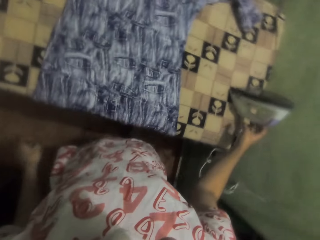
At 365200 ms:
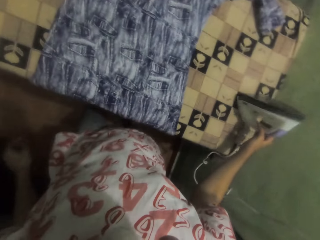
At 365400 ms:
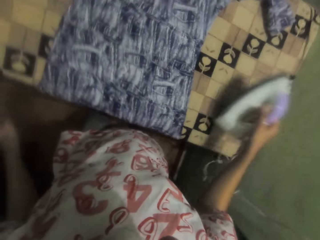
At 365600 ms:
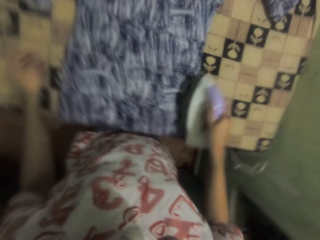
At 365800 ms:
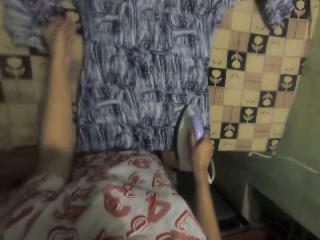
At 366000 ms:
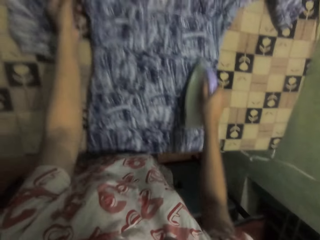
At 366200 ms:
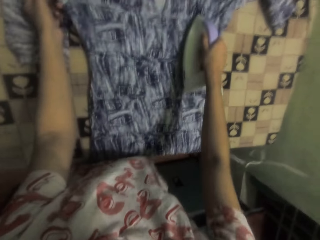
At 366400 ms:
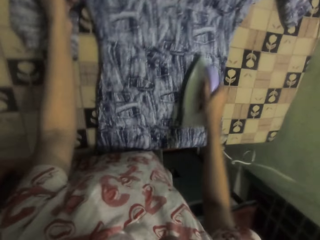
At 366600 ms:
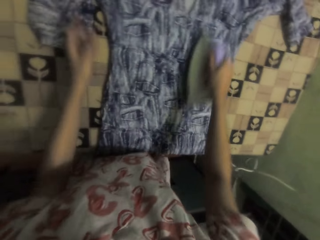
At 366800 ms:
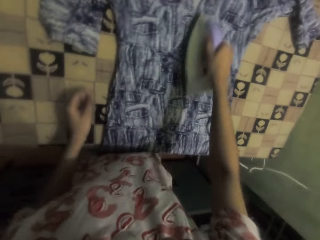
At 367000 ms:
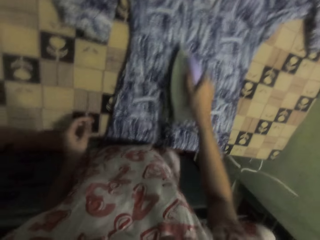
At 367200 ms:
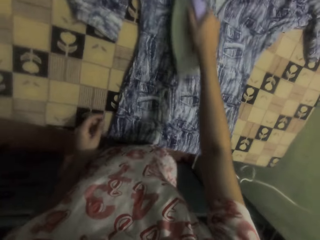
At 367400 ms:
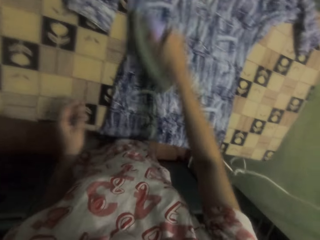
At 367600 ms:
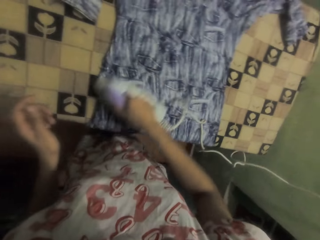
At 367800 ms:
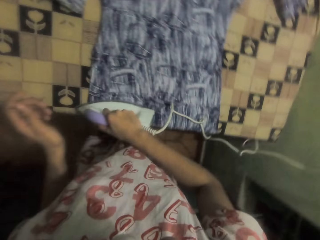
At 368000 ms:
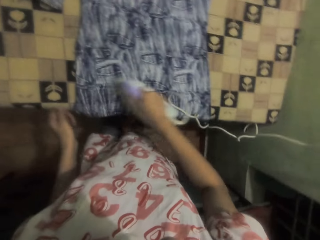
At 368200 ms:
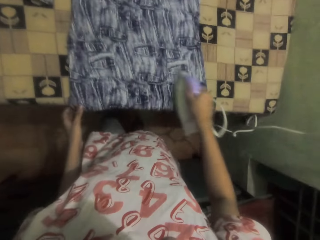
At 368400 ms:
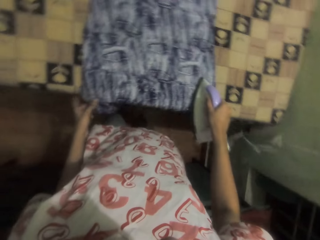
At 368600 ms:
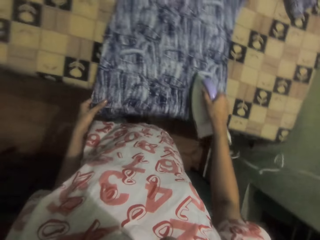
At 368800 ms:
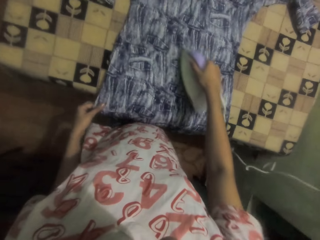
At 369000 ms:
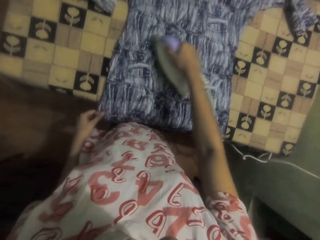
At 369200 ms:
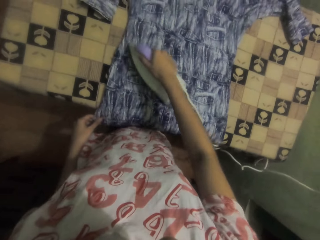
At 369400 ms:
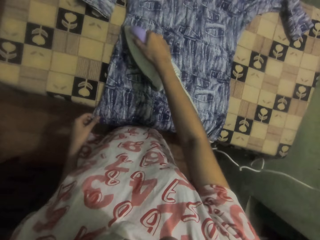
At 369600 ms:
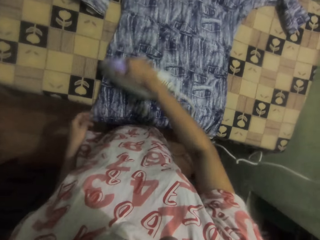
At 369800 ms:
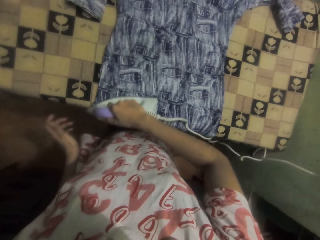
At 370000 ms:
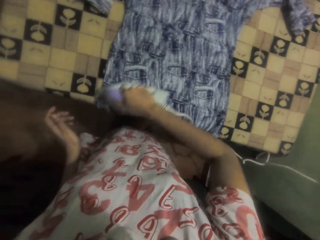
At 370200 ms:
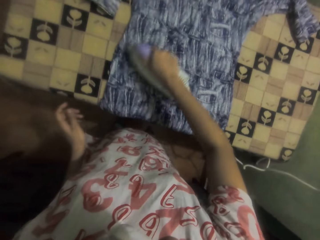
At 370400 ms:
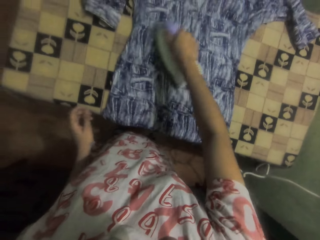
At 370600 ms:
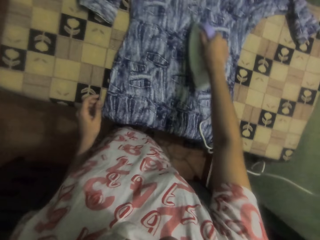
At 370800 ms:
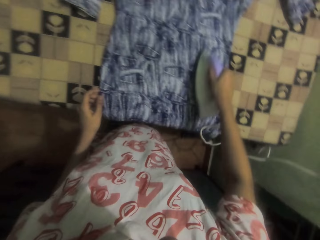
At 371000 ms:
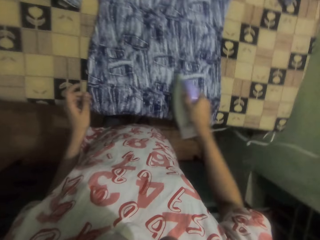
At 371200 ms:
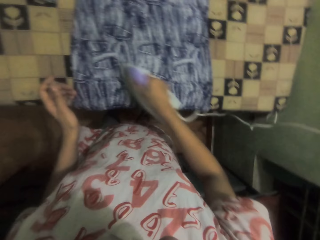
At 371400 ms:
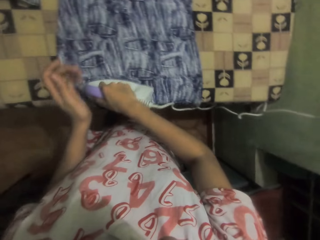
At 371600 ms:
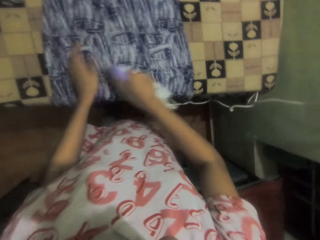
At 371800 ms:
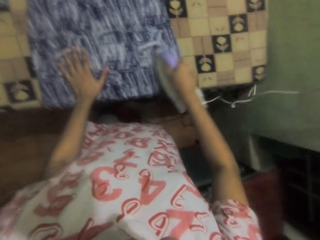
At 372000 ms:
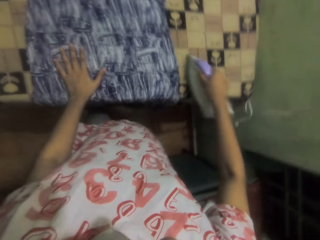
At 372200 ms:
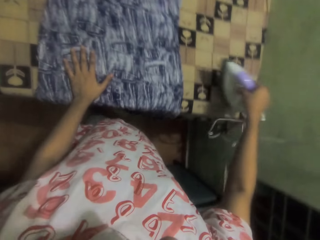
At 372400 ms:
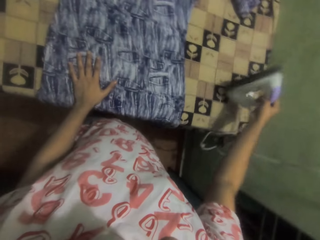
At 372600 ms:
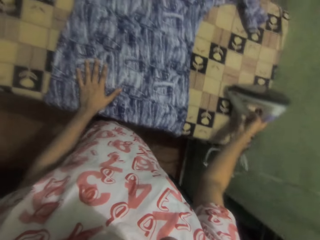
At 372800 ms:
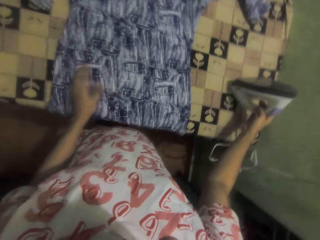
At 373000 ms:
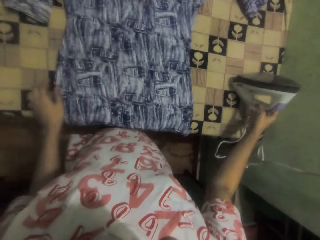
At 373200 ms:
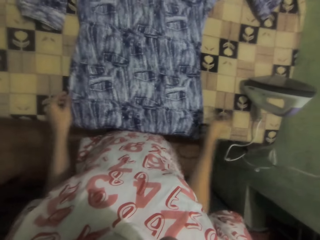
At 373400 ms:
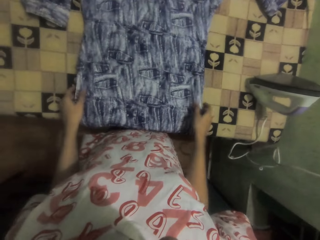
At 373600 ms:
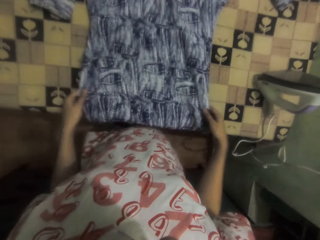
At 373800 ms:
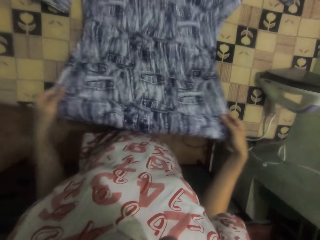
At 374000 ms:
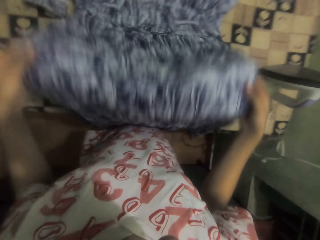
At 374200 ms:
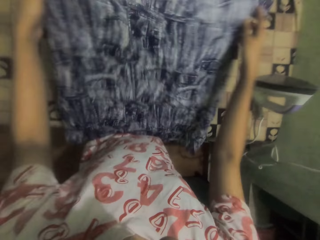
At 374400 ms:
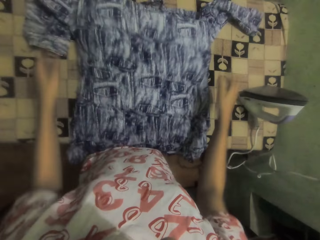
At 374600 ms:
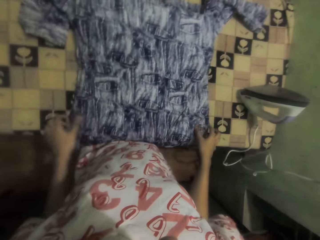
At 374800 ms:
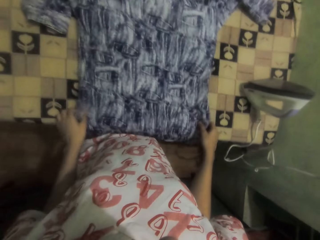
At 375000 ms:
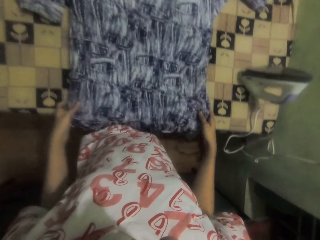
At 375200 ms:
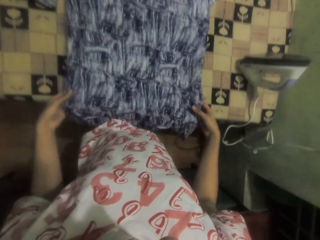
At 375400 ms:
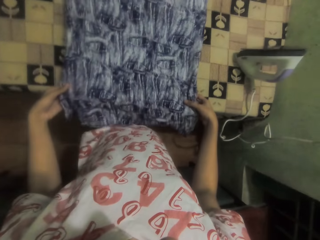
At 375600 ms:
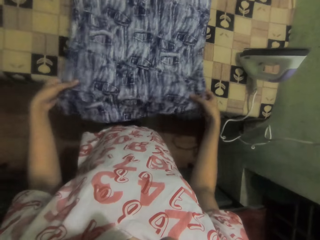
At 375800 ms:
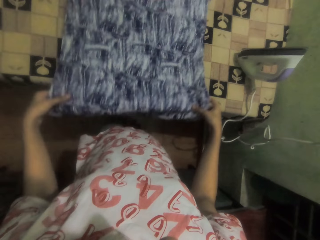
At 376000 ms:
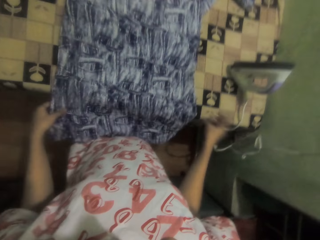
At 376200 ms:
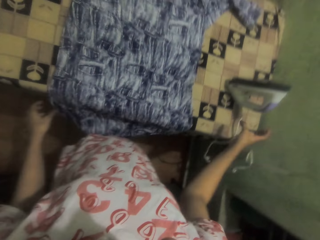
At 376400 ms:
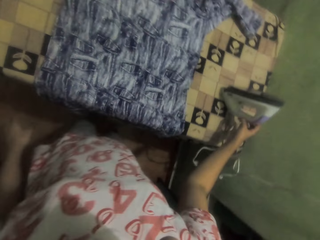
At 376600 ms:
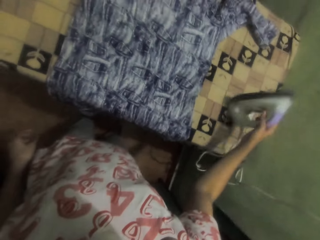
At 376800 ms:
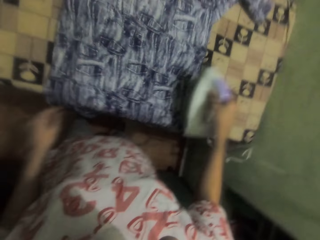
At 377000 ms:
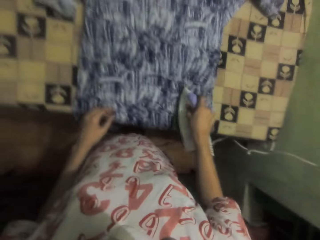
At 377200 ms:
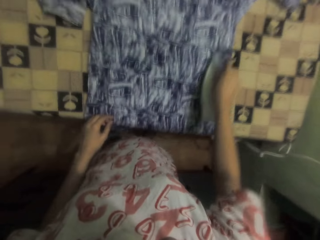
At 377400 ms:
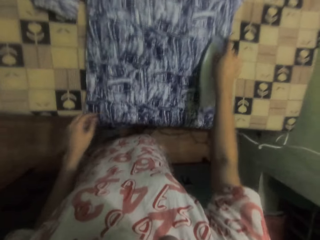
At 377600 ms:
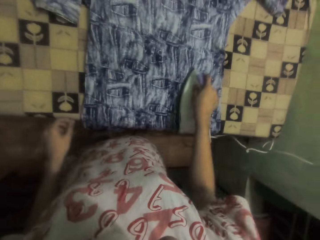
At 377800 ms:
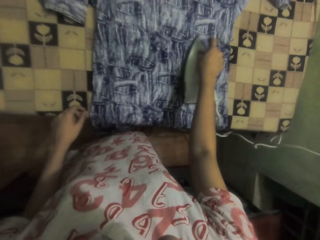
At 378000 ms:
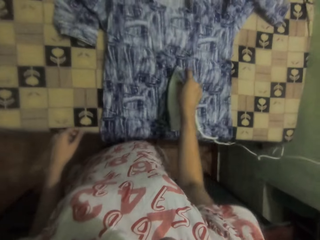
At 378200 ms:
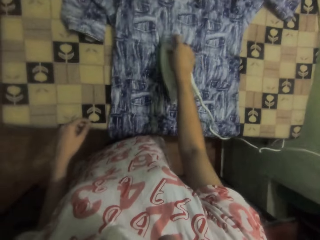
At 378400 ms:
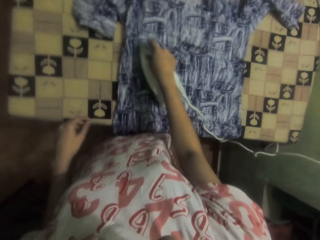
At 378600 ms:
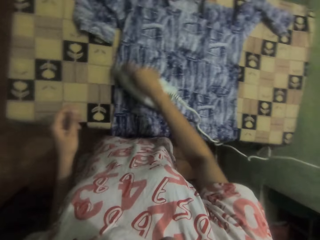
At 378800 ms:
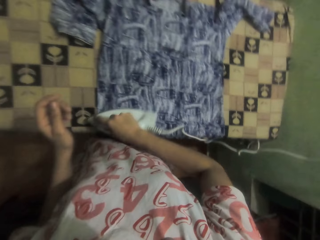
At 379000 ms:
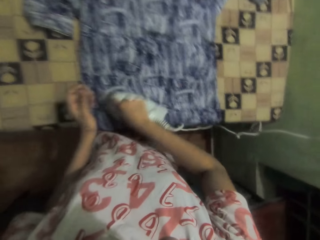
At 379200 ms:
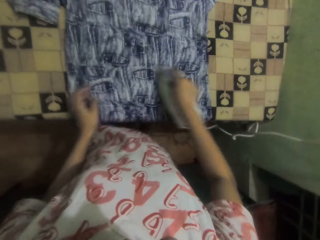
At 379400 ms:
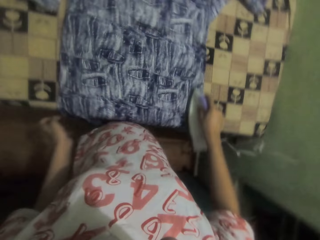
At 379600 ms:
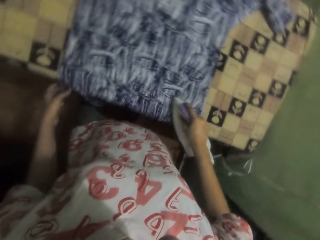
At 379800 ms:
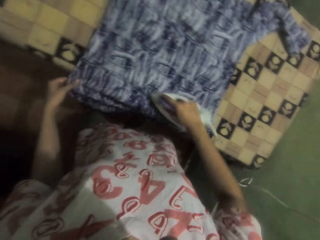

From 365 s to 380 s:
The camera wearer picks up the iron. They iron the dress with an iron box. They put the iron on the table. They adjust the dress. They pick up the iron. They iron the dress with the iron box.

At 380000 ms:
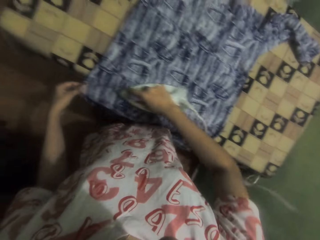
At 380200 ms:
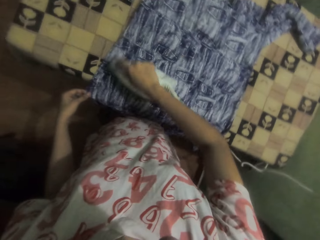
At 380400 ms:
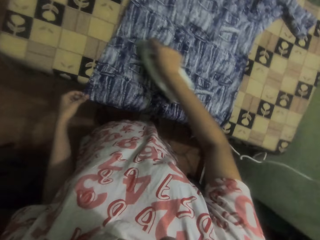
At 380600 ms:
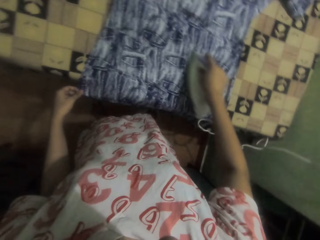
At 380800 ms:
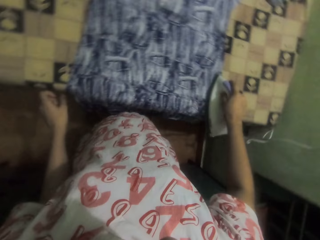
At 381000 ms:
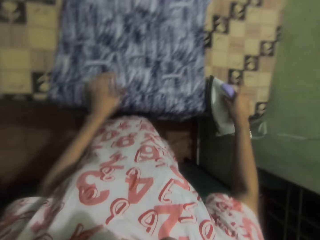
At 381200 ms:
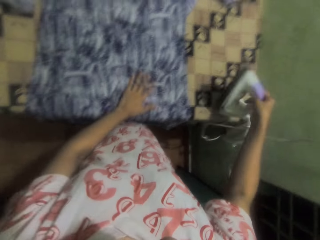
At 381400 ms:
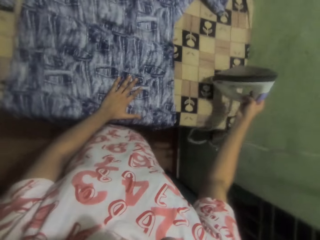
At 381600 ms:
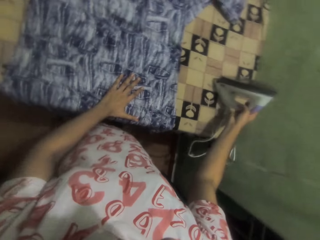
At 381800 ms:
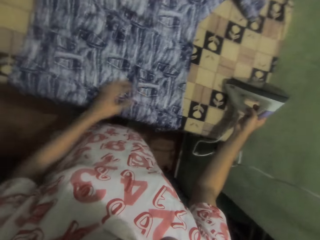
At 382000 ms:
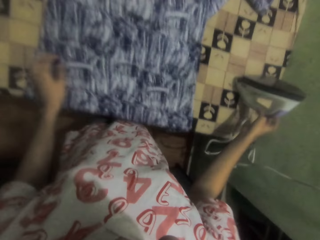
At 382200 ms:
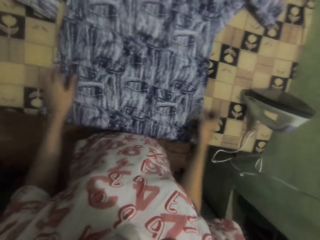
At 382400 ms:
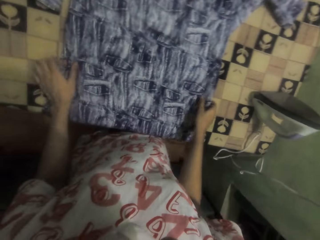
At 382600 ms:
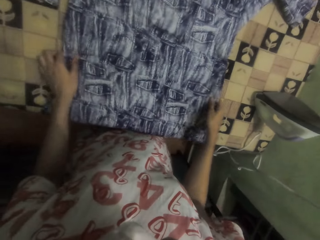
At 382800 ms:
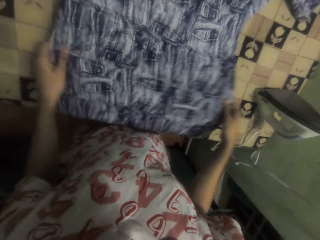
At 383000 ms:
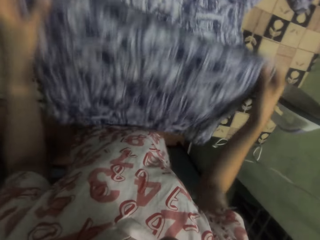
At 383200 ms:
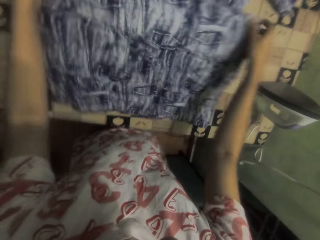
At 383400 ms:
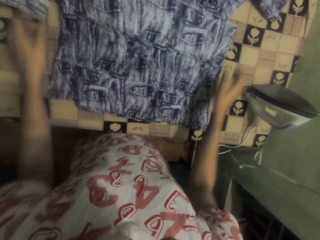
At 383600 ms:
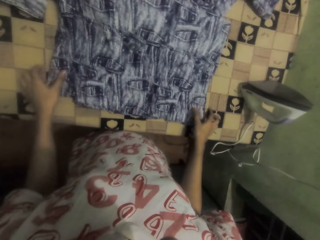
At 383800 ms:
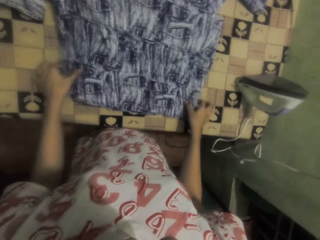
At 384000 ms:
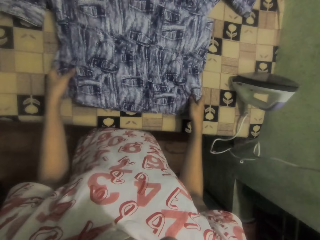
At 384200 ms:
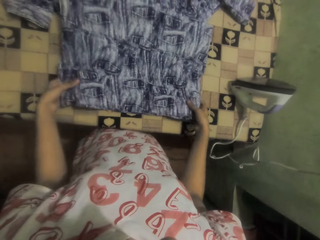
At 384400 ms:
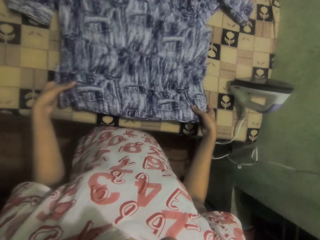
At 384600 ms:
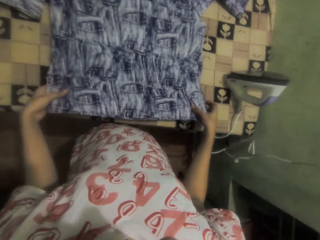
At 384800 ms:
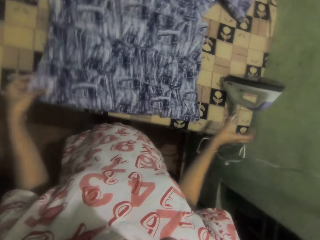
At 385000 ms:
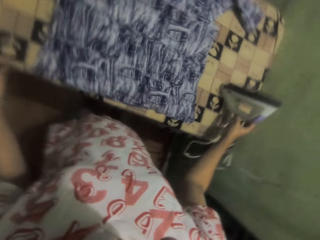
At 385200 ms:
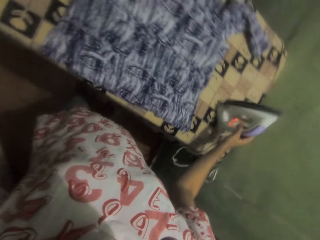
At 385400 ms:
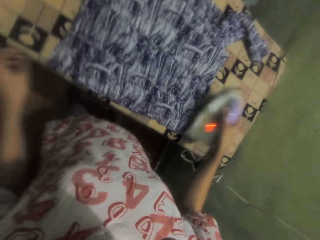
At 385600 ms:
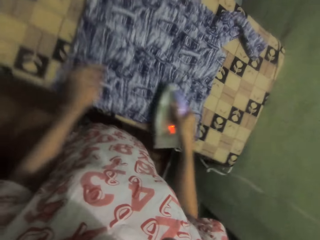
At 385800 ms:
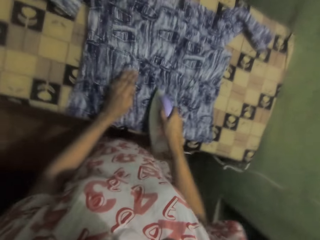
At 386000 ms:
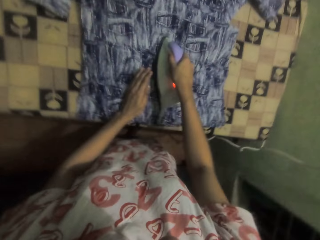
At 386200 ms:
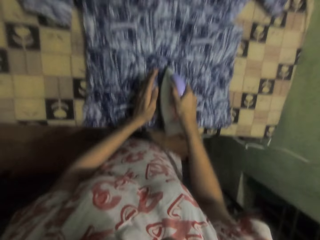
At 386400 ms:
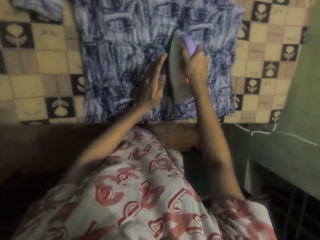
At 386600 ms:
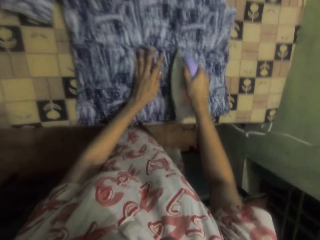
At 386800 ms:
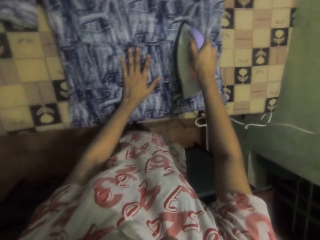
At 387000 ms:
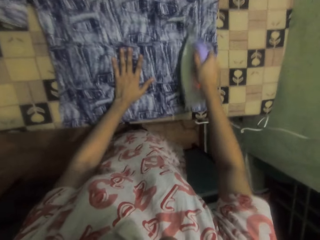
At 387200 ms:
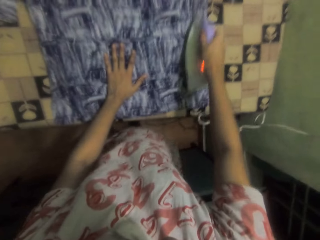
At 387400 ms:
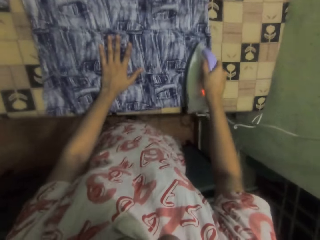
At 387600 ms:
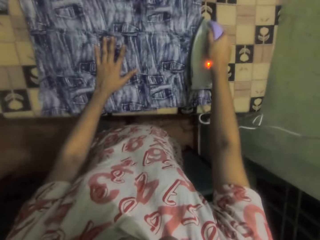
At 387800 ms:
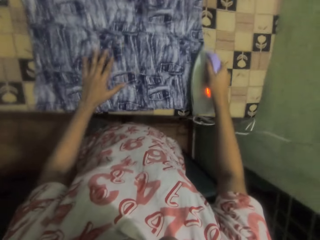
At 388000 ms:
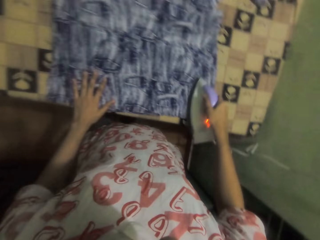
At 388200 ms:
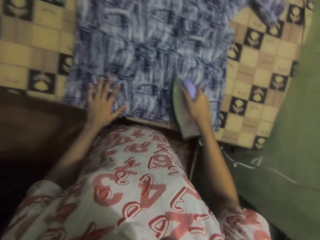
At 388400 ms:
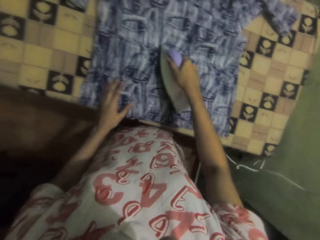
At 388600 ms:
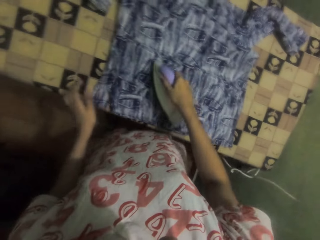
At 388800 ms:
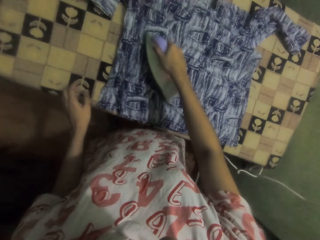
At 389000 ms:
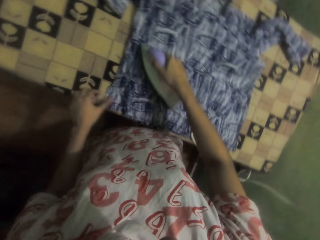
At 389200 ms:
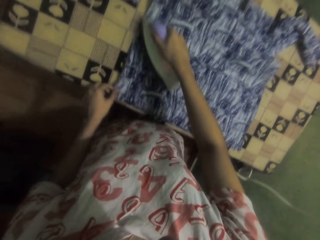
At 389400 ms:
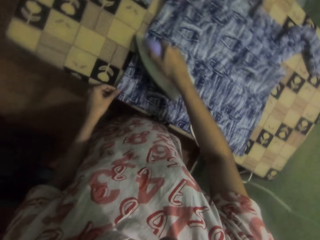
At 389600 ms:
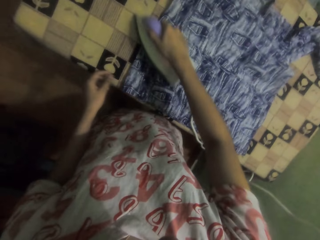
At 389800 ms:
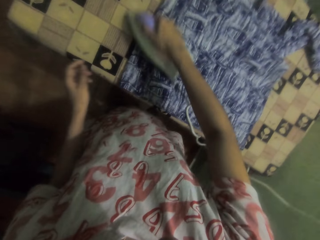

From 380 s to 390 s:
The camera wearer puts the iron on the table. They adjust the dress. They pick up the iron. They iron the dress with an iron box.
